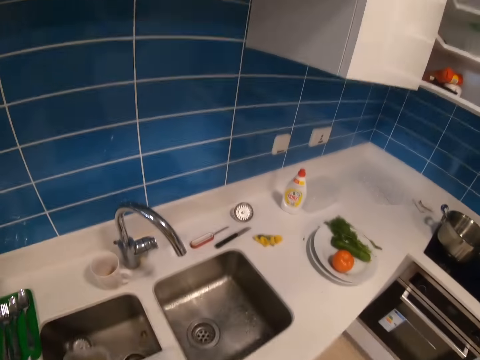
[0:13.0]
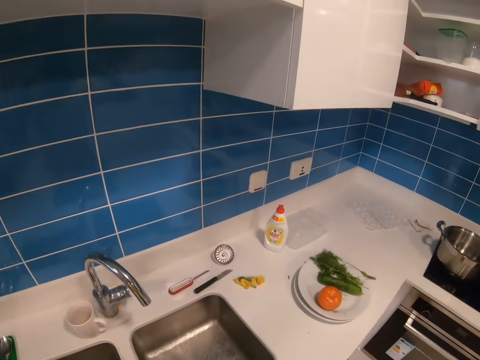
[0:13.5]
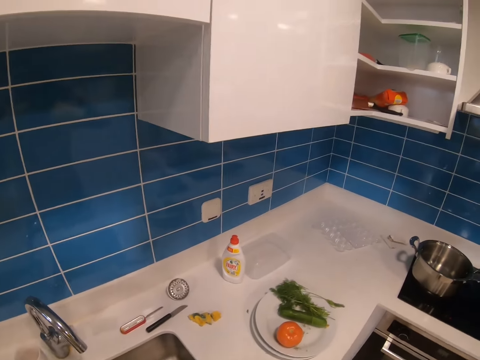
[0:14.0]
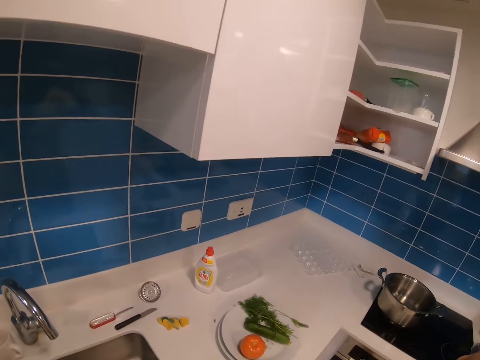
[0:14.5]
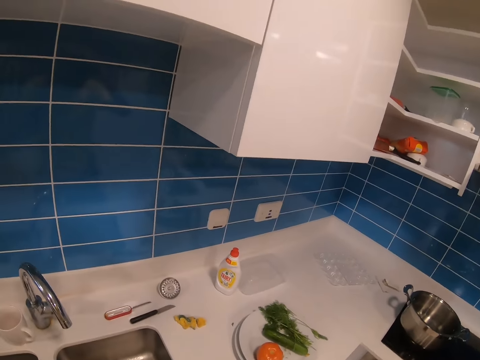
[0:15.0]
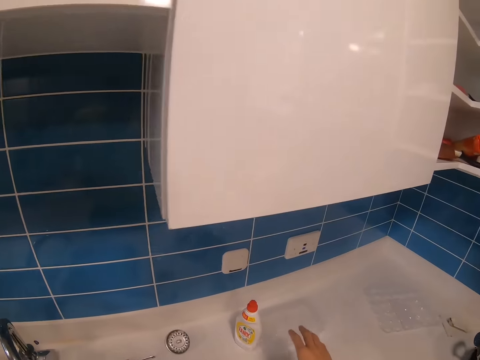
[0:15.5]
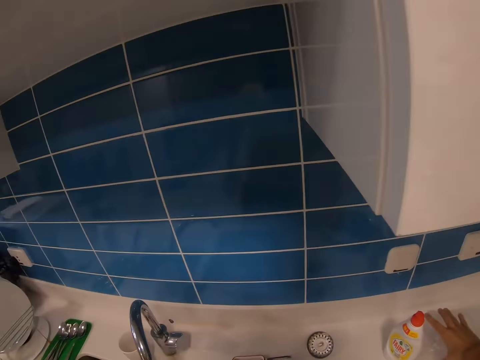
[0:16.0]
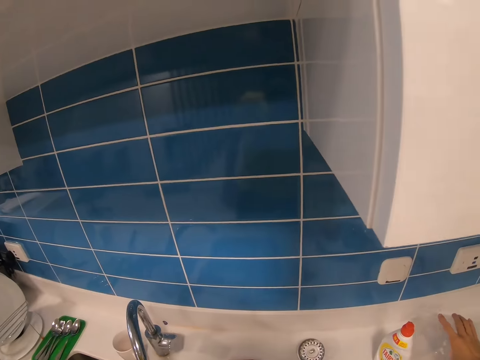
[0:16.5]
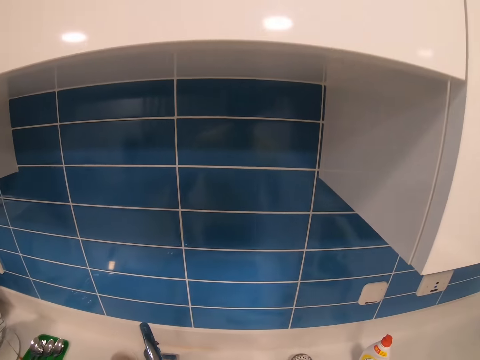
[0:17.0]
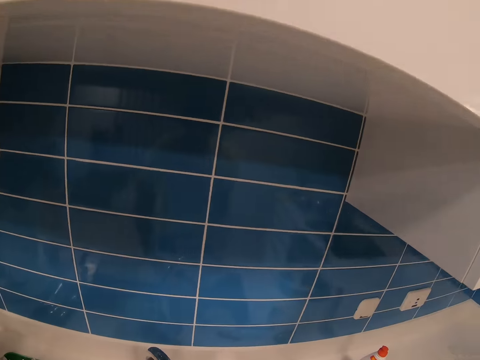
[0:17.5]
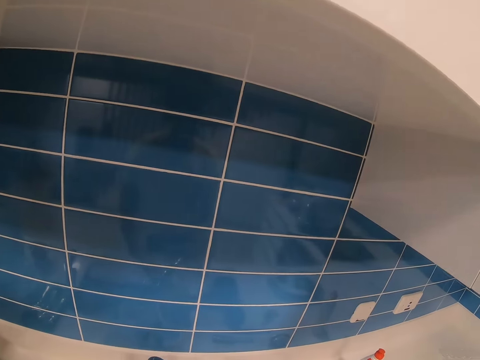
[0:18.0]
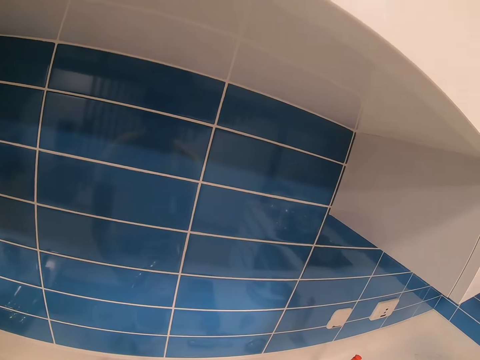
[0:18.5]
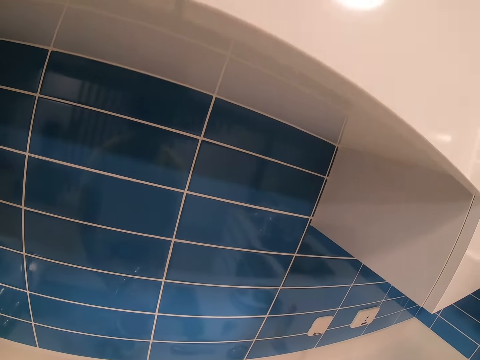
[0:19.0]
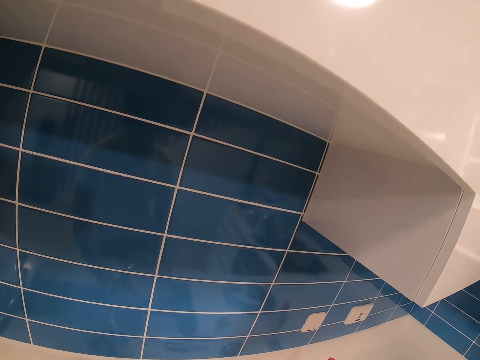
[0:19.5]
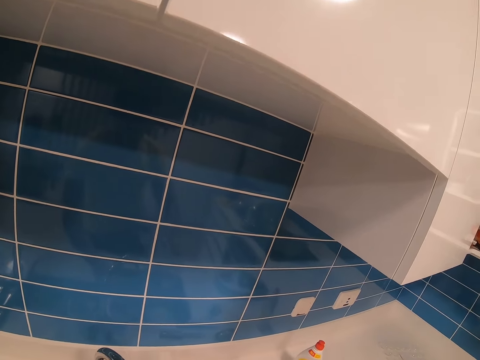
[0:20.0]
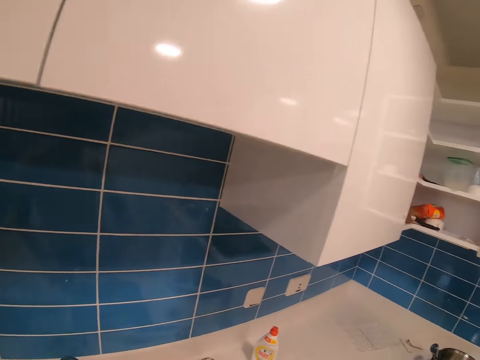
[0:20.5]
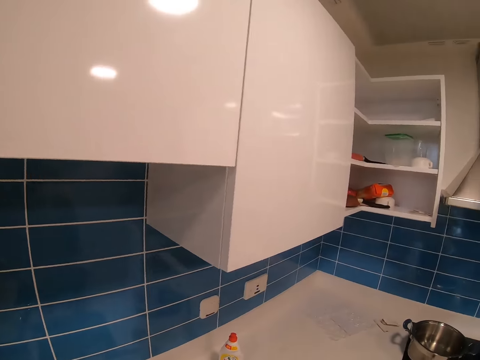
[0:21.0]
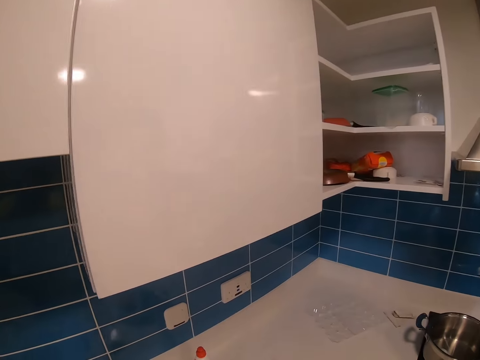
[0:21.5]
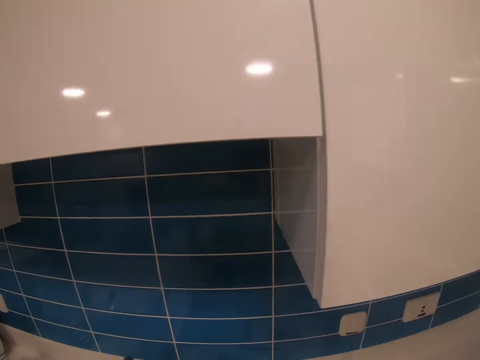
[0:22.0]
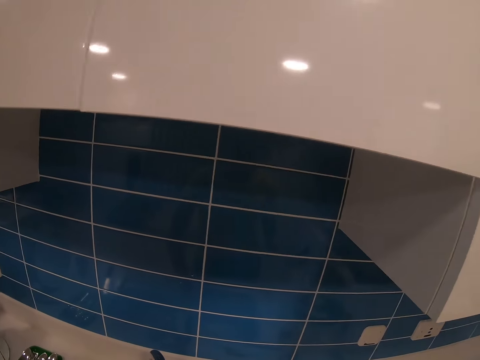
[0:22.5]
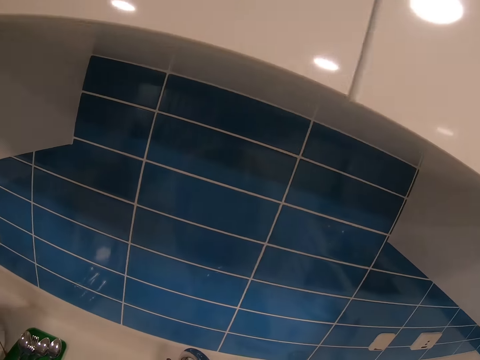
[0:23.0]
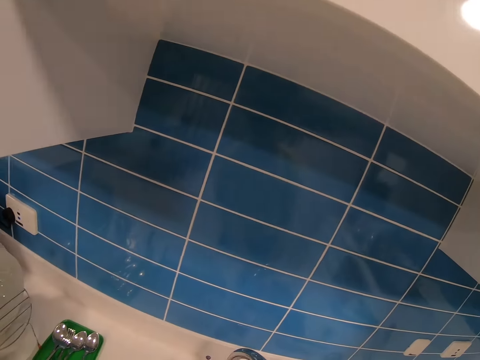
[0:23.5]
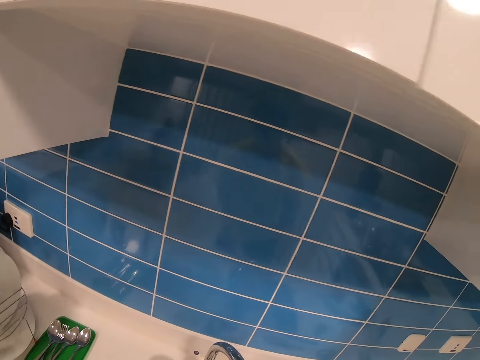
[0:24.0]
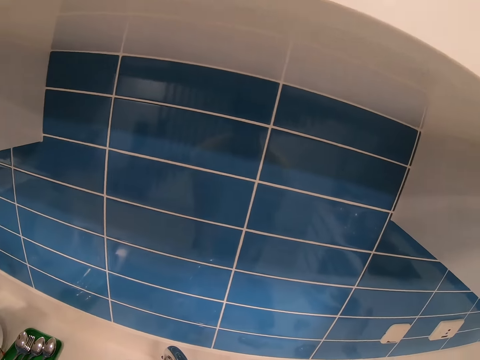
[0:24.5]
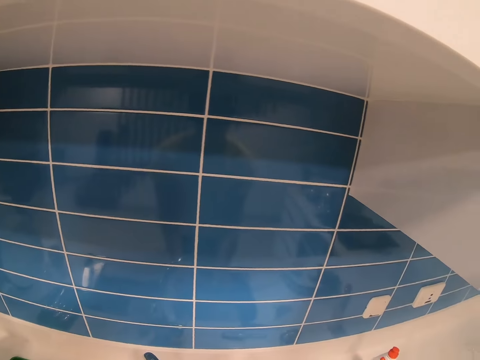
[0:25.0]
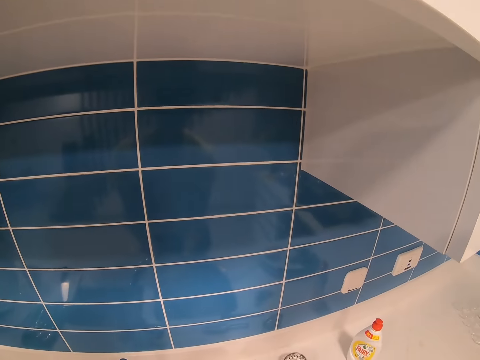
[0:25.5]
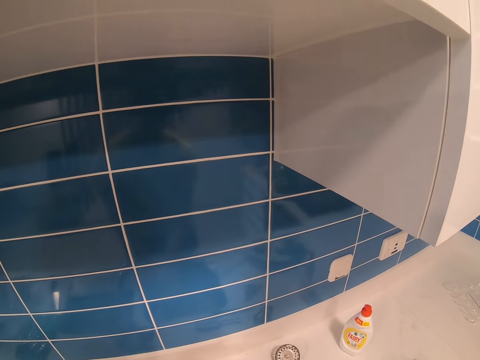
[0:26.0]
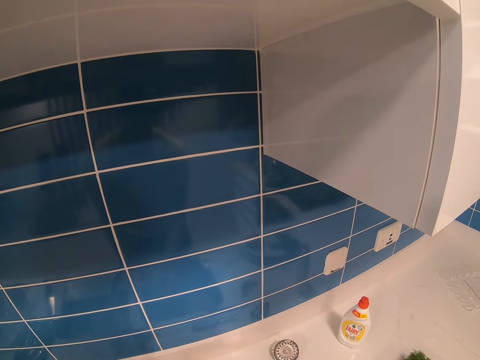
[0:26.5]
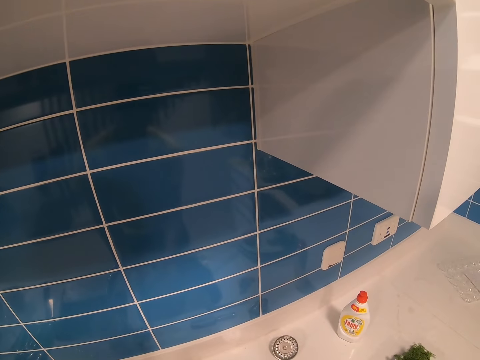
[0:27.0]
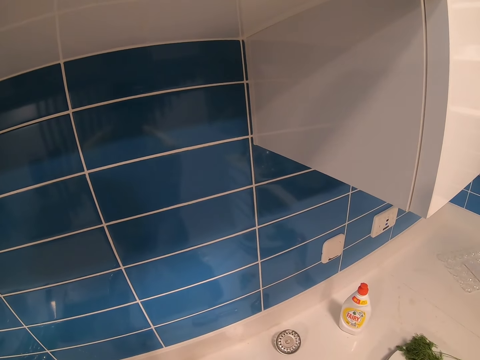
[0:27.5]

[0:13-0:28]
The camera wearer picks up a container. They rinse the container. They drop the container. They rinse something.

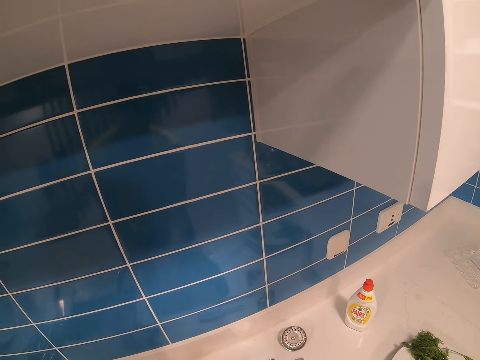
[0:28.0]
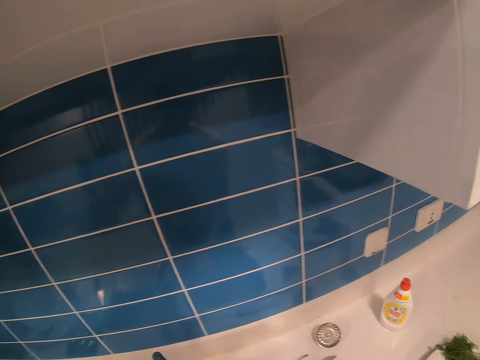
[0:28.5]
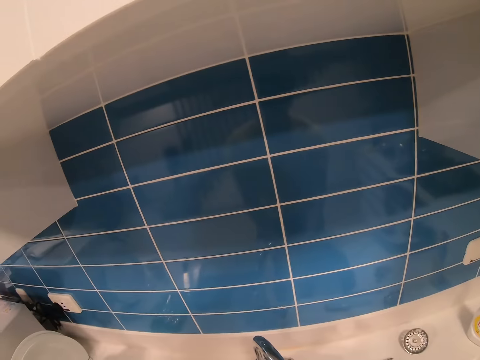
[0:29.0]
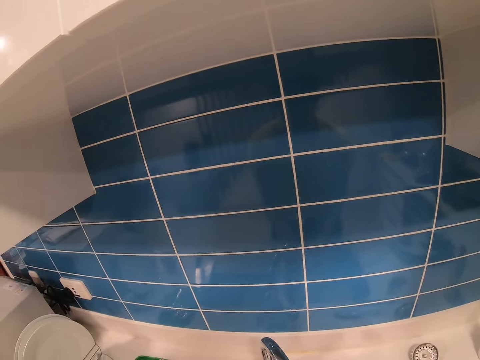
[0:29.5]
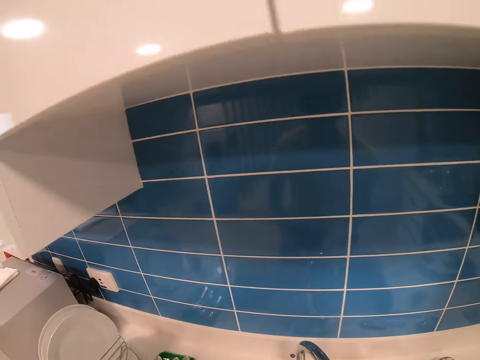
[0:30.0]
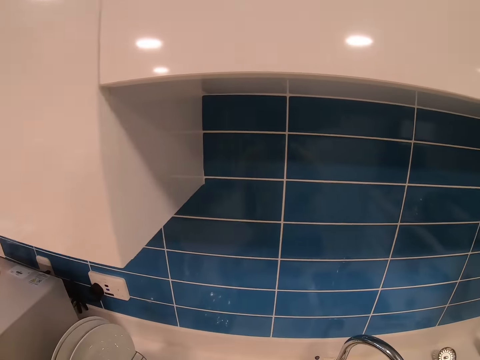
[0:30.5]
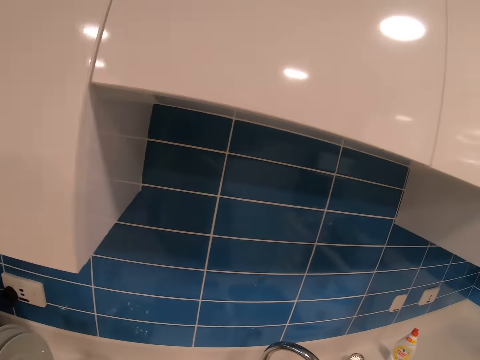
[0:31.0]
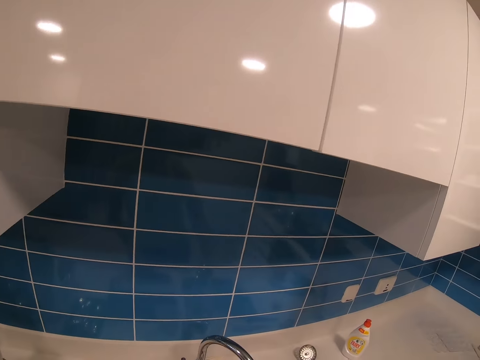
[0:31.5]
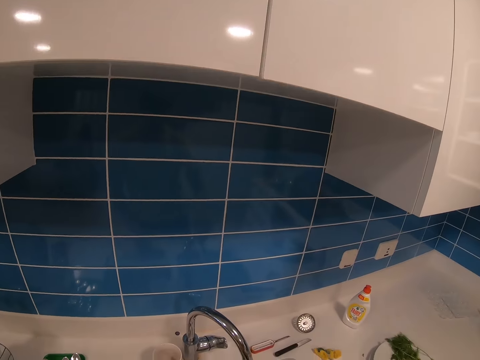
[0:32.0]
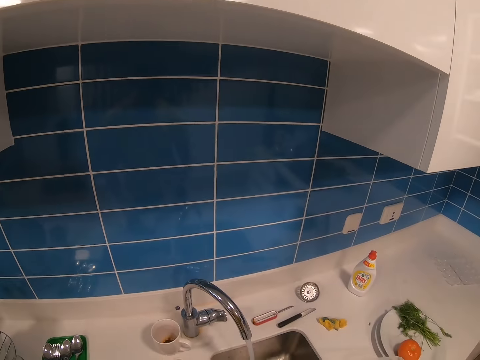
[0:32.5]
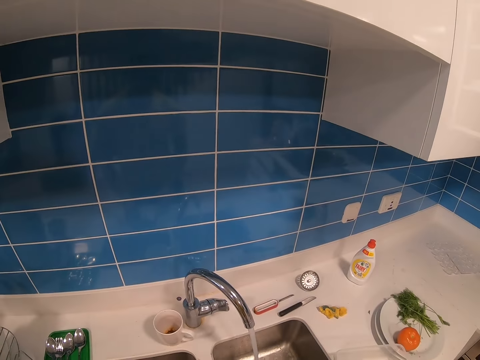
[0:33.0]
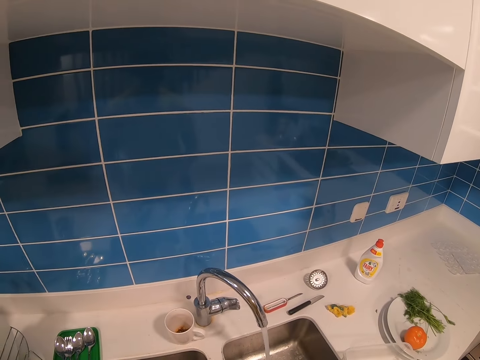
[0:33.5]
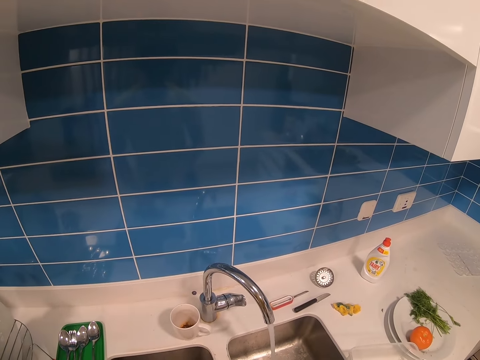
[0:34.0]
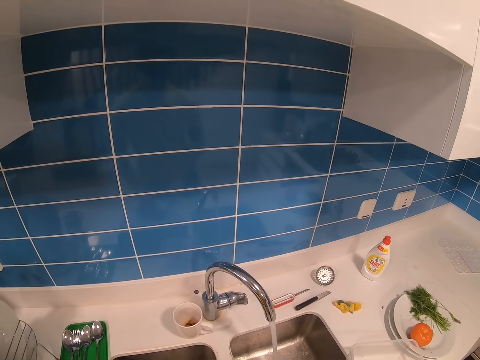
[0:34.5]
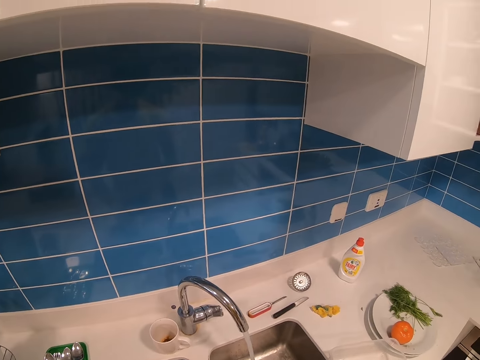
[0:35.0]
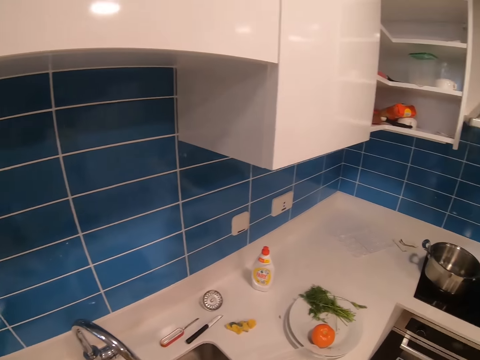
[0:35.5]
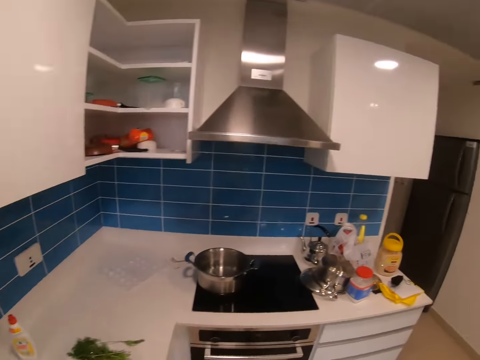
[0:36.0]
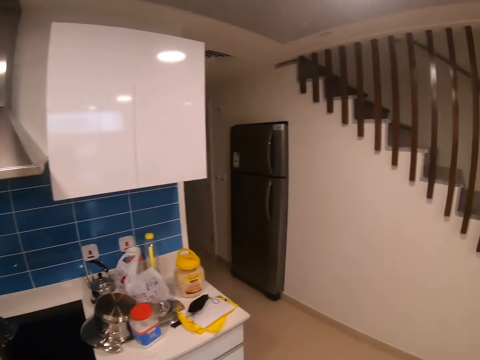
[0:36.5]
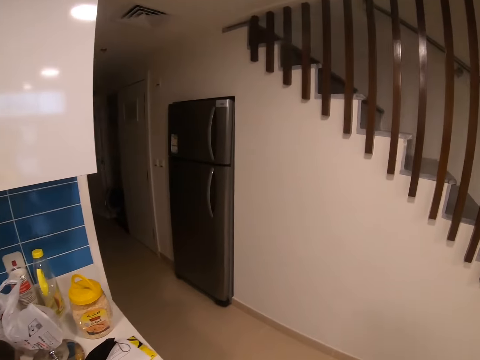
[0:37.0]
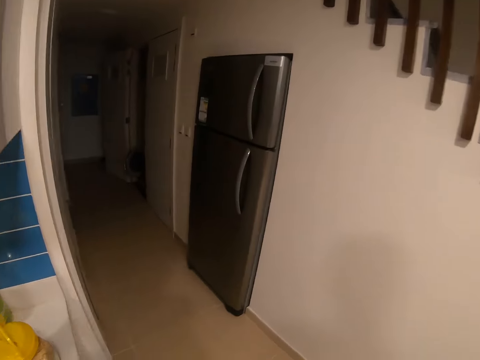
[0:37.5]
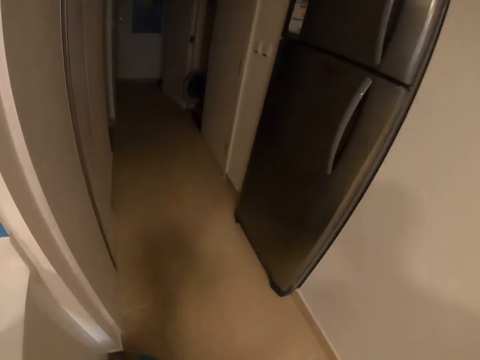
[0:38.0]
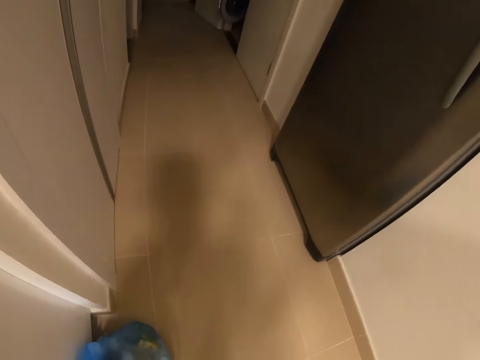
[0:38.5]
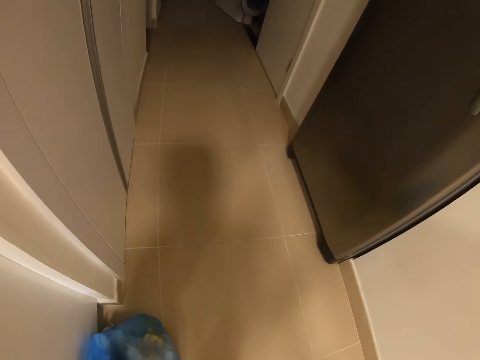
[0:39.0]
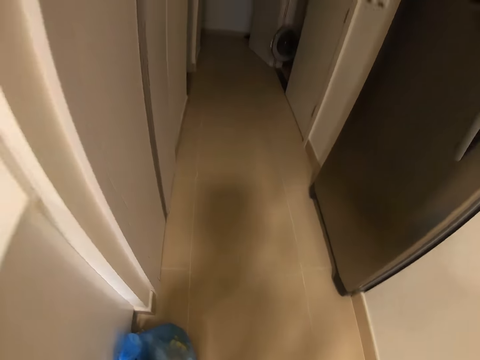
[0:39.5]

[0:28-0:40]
The camera wearer drops something. They look around. They walk around. They look around.
